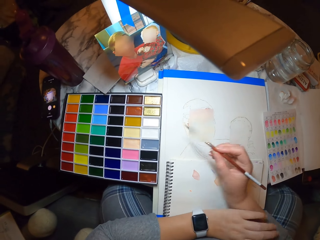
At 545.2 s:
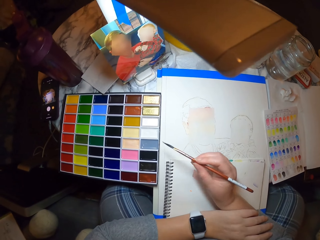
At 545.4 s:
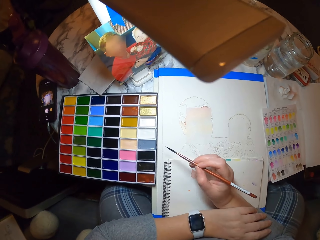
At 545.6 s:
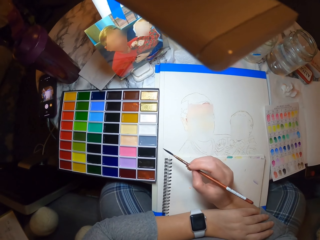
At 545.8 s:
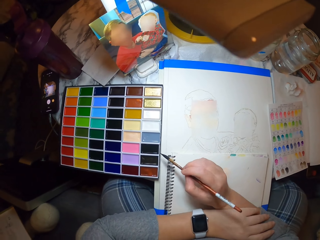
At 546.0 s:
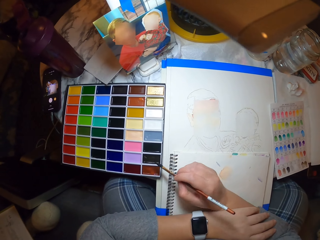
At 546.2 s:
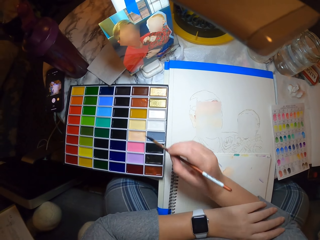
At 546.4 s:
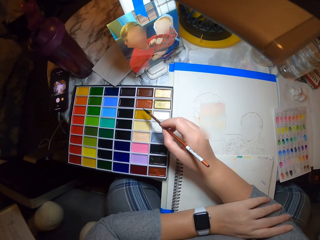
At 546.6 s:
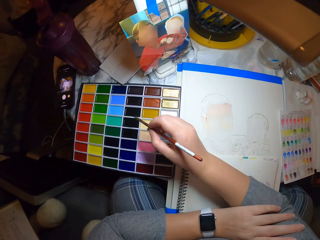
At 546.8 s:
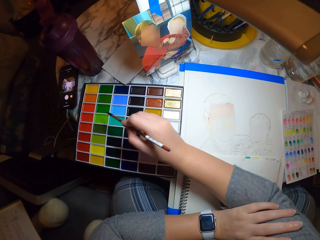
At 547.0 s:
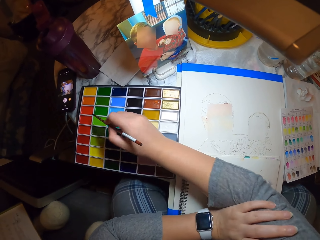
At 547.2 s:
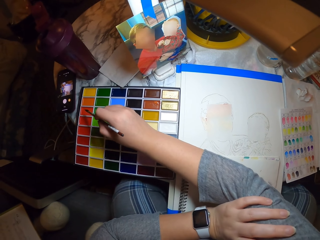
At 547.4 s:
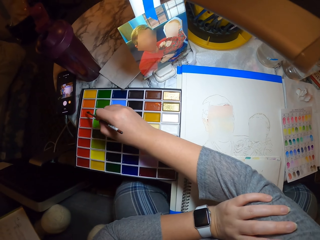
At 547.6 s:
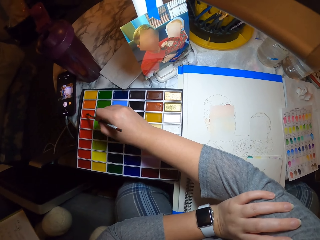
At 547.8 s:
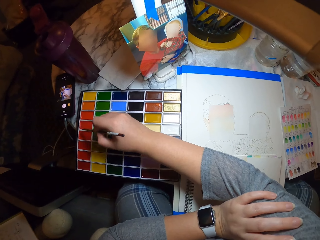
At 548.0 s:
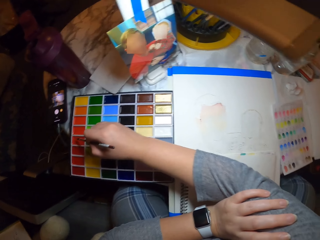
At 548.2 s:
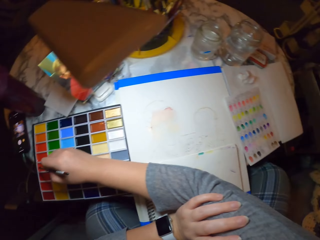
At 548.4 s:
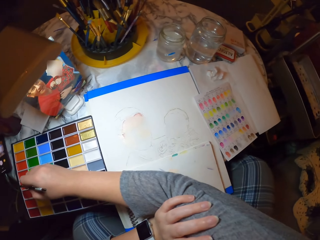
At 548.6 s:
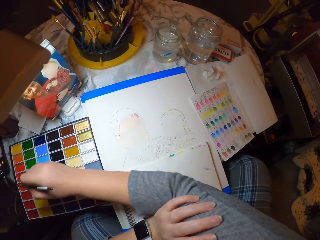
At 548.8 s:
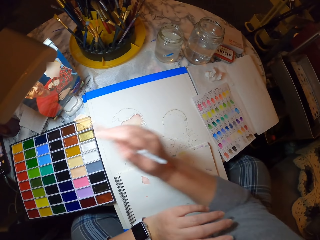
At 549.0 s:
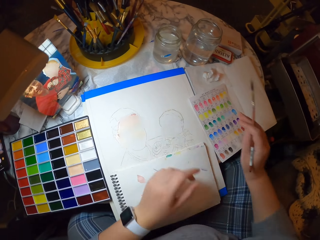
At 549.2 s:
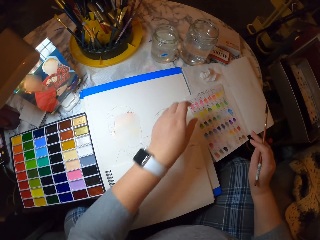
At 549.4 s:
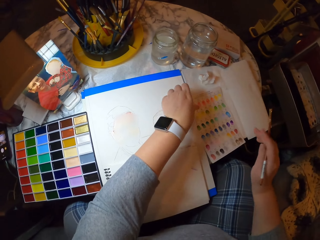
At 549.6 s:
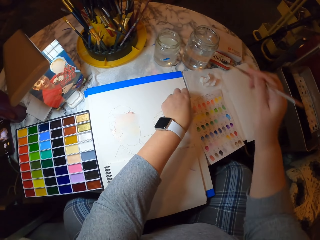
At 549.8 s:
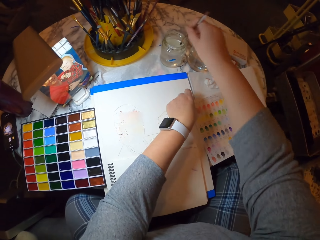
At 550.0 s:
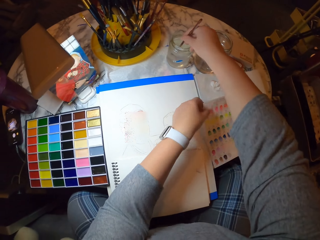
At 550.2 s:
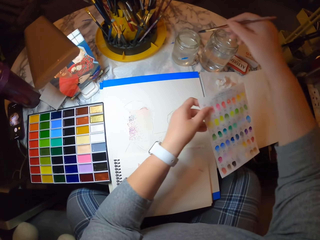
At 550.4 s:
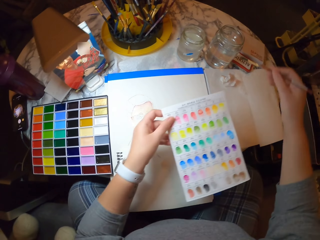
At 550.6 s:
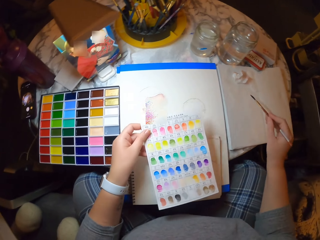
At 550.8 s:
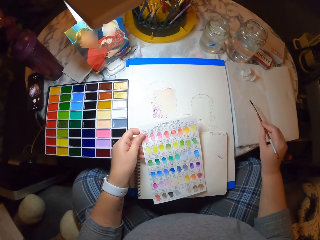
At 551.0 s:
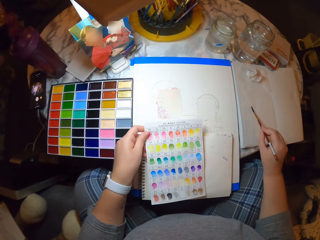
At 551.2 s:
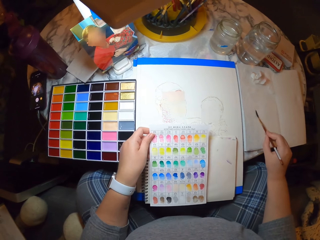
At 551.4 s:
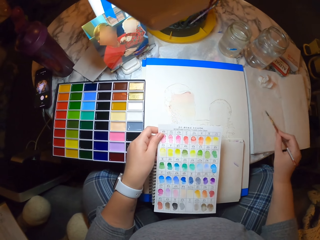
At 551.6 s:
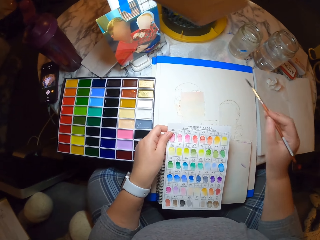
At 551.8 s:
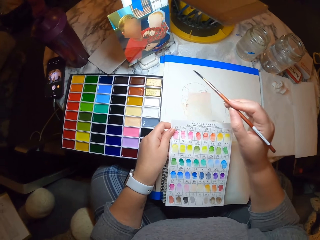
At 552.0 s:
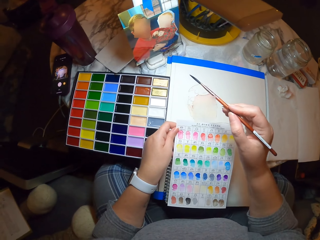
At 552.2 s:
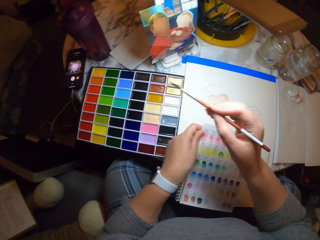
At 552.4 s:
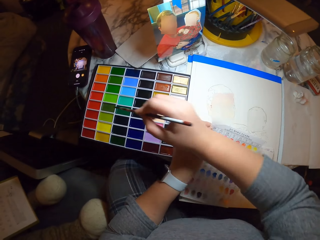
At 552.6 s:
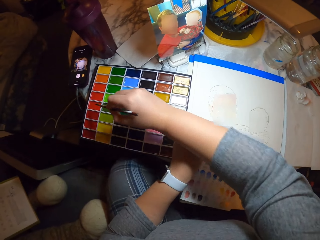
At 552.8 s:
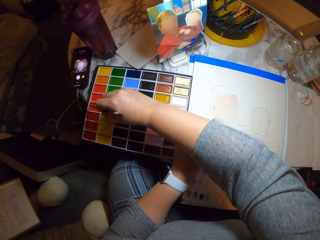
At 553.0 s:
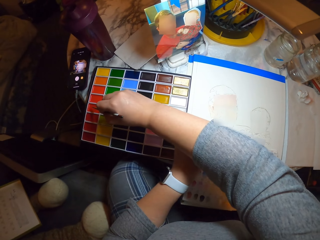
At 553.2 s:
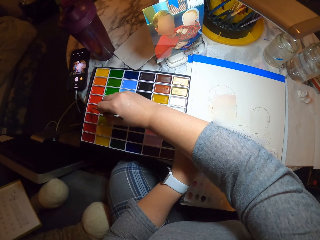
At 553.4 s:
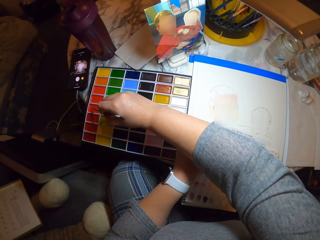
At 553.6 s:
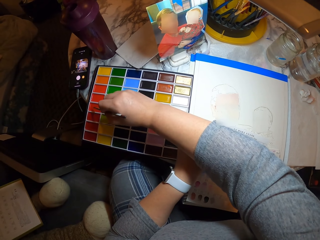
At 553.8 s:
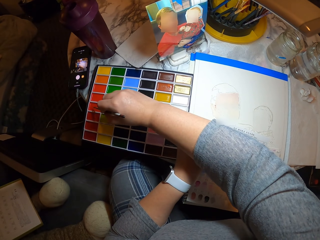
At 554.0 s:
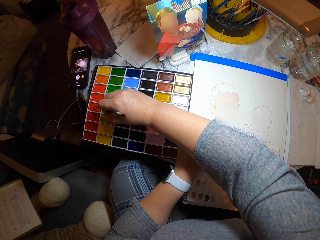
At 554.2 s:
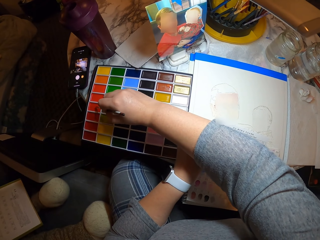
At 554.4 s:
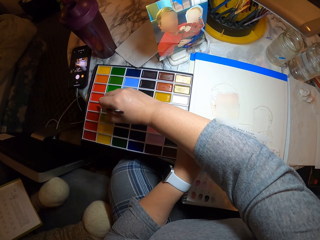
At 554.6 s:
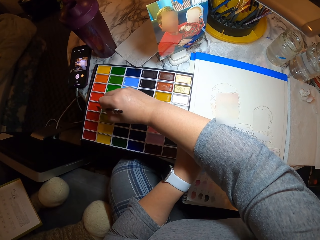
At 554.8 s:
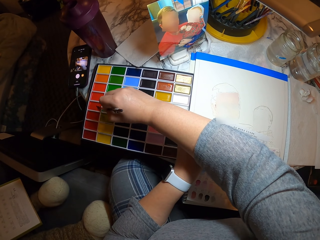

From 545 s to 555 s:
The camera wearer dips the art brush in paint. They grab the color code paper and hold the art brush. They hold the color code paper and dip the art brush in water in the jar. They drain out excess water from the art brush and hold the color code paper. They rub the brush on the book. They dip the art brush in paint and hold the color code paper.

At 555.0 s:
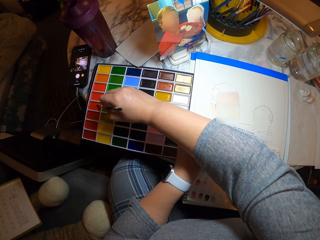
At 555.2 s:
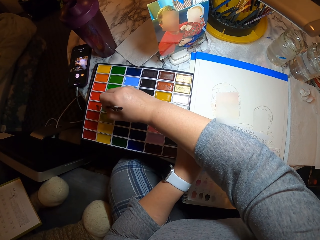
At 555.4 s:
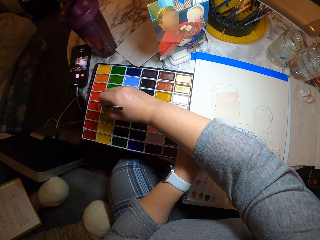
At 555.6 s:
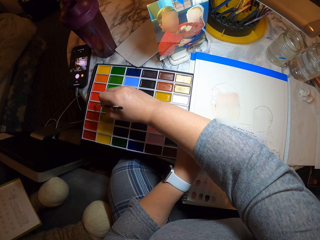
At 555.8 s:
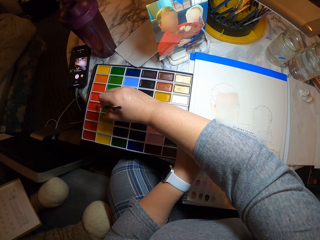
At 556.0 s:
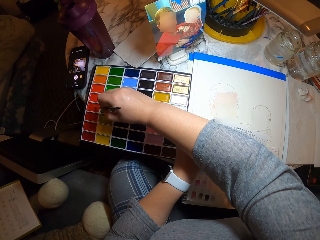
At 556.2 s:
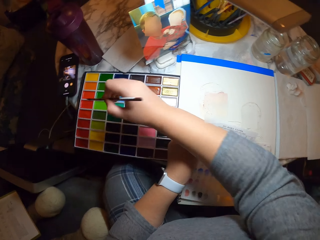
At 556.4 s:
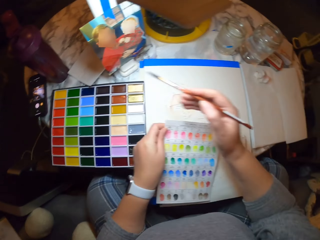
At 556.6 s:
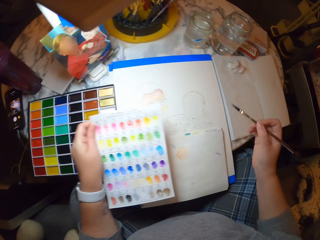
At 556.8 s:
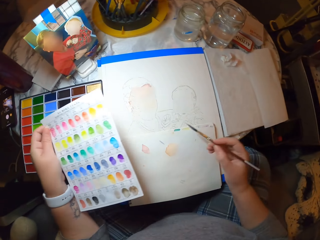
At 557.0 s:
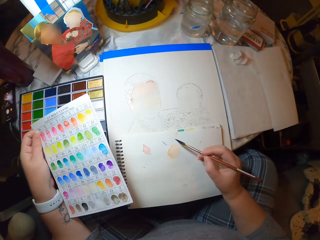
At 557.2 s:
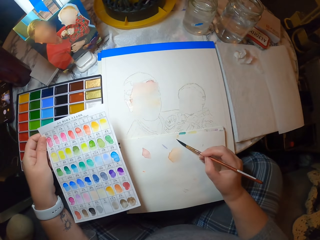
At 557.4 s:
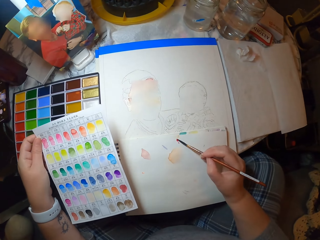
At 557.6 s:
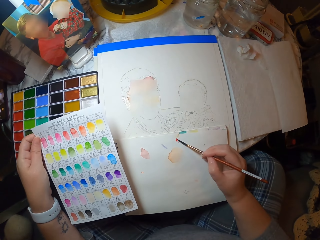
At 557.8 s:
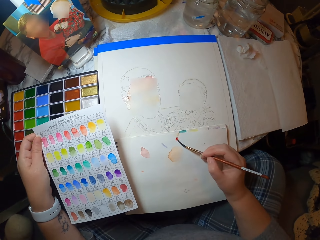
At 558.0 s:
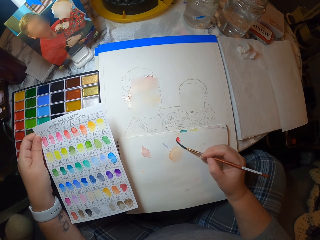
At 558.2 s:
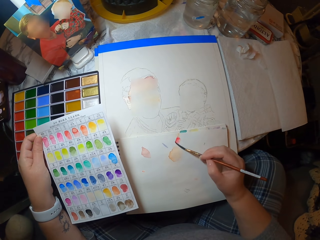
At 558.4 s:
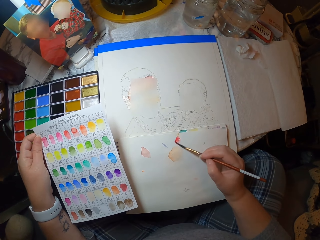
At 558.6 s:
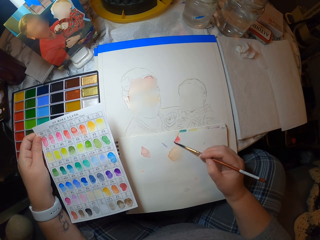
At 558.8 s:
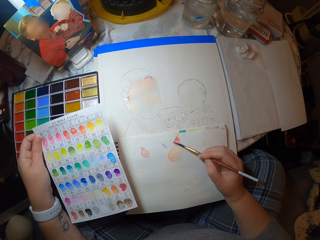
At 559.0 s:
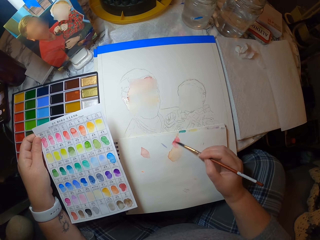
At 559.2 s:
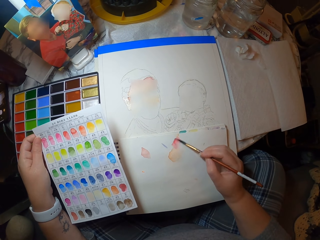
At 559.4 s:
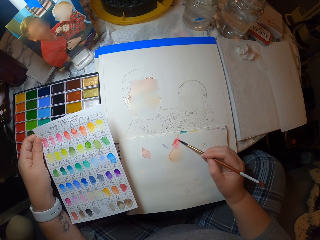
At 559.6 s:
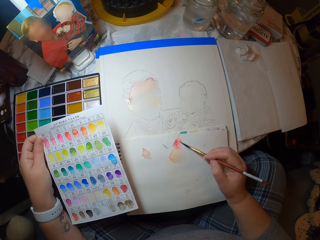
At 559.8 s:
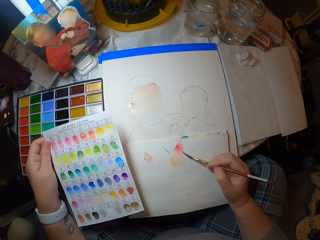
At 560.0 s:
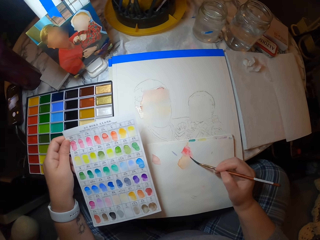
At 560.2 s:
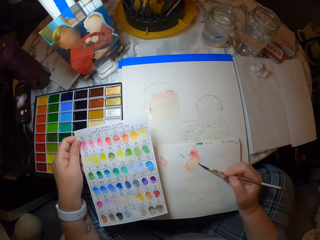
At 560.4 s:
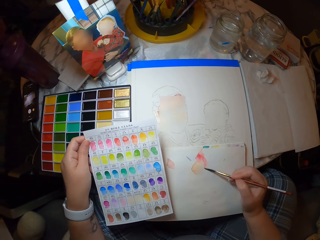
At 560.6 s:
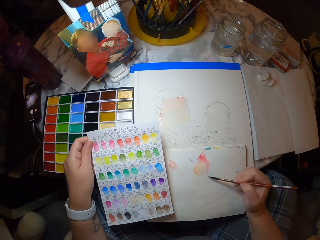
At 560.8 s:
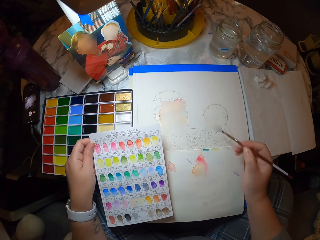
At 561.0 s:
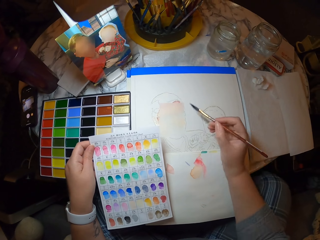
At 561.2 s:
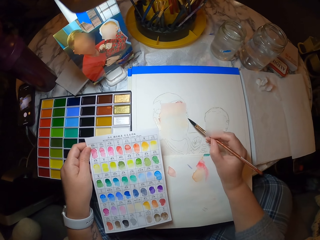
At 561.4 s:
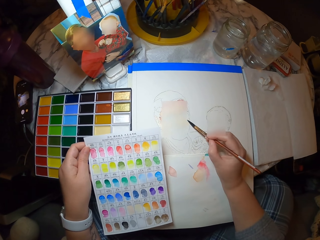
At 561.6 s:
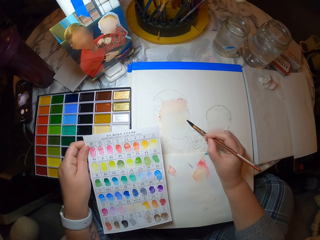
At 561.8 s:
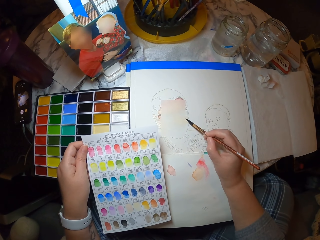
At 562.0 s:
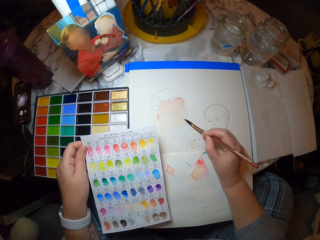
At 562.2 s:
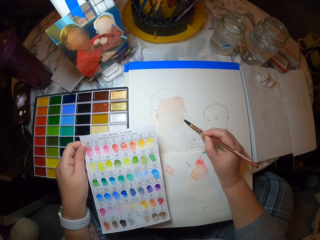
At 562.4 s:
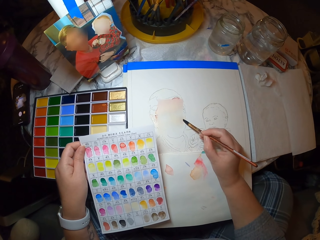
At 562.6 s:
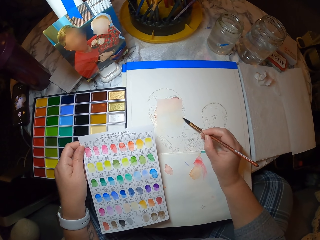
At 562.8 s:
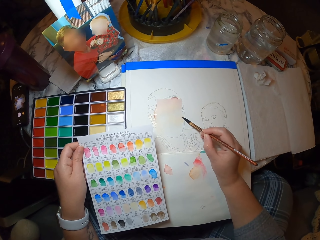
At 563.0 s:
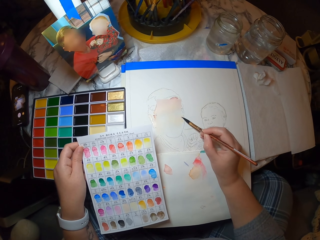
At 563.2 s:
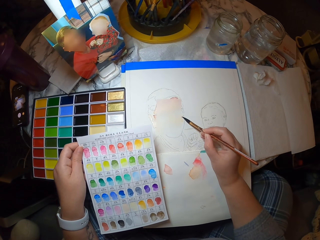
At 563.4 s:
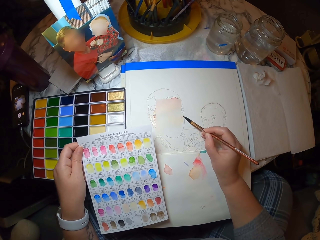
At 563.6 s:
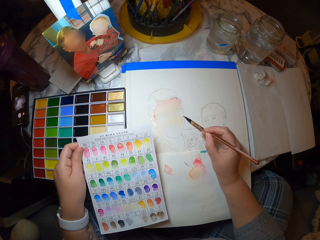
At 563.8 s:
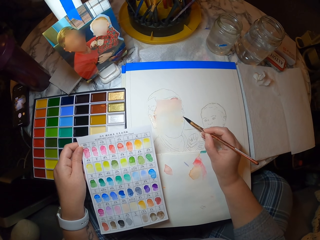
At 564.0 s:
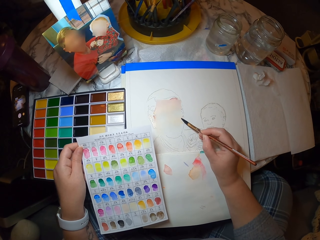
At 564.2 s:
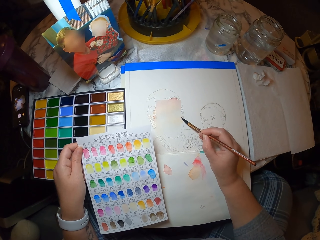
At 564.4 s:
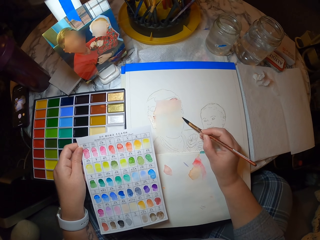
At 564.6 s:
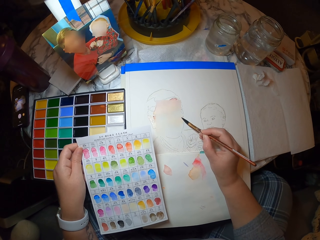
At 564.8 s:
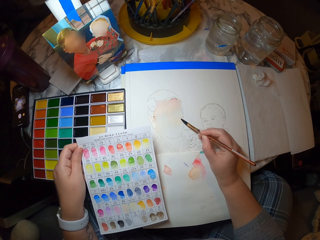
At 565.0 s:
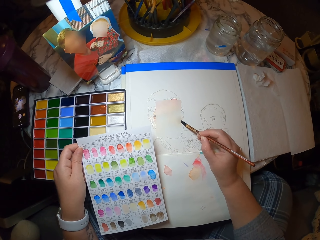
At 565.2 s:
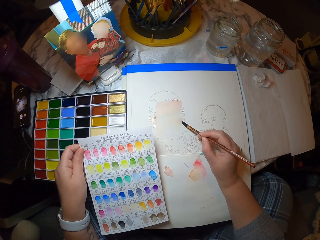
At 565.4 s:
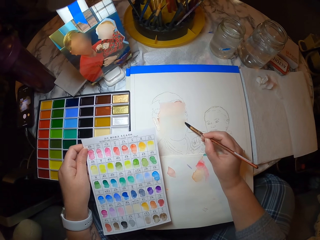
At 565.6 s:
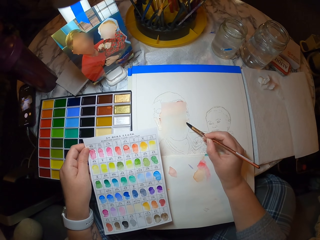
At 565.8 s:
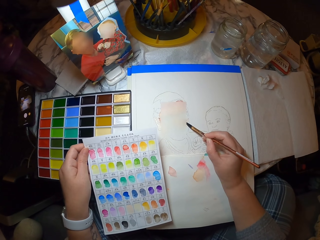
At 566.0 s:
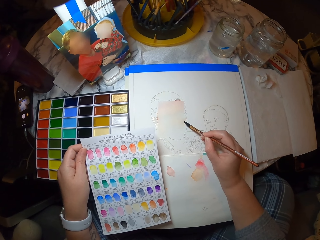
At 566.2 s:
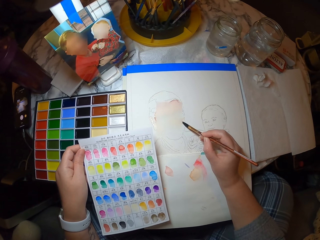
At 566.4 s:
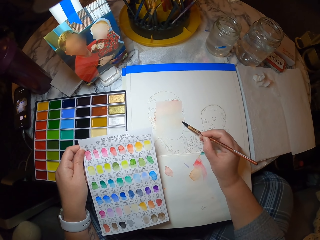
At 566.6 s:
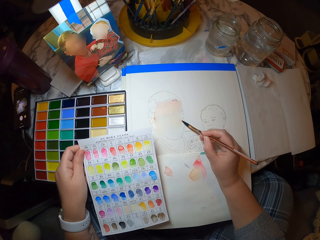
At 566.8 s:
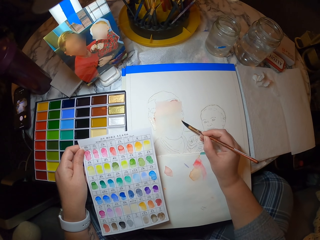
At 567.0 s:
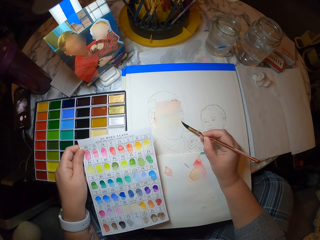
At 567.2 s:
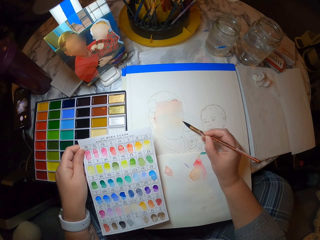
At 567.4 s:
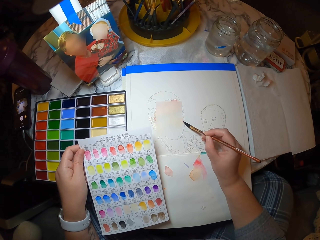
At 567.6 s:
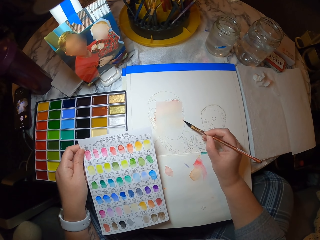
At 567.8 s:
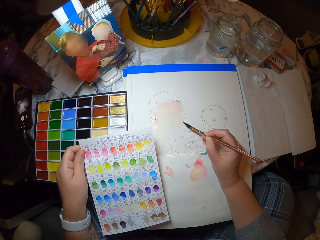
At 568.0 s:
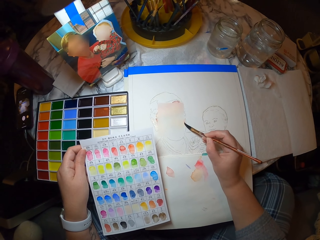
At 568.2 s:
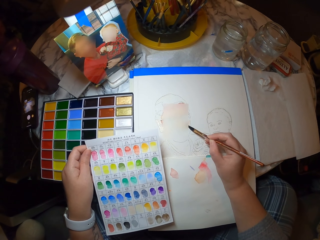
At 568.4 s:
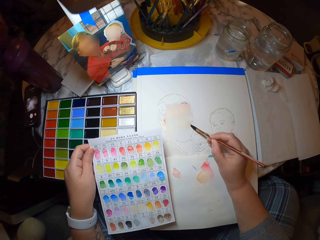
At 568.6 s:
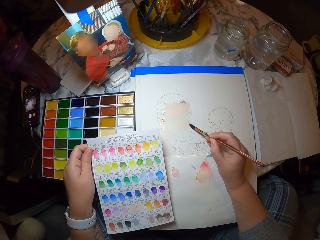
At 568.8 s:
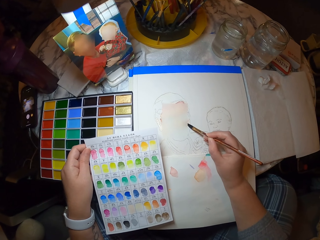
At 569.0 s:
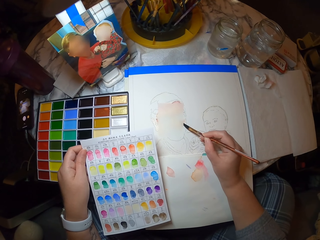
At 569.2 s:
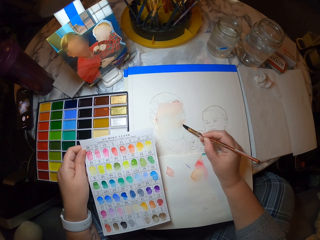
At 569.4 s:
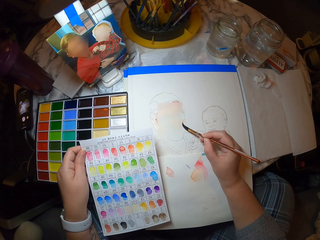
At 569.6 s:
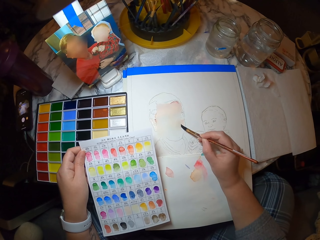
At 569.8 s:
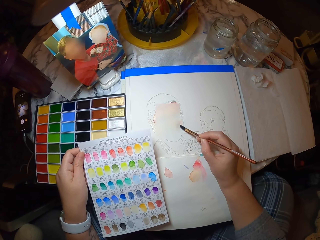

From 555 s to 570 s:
The camera wearer moves the arm. They move the left hand. They apply color to the page. They move the arm. They color in the drawing. They move the head.
